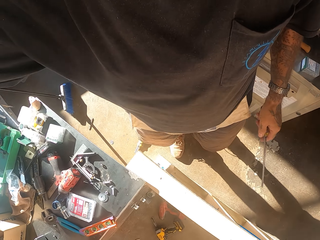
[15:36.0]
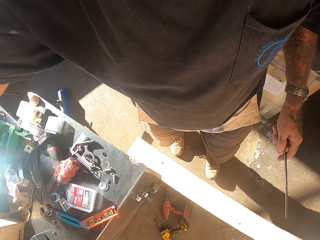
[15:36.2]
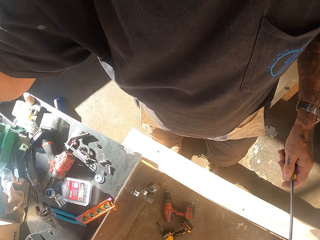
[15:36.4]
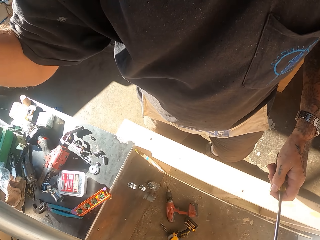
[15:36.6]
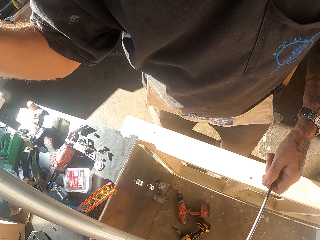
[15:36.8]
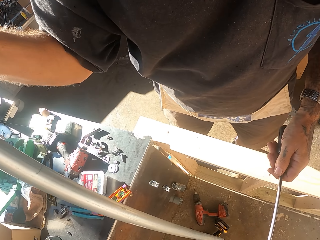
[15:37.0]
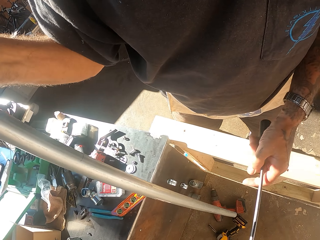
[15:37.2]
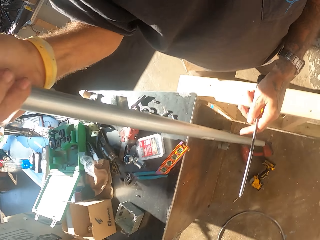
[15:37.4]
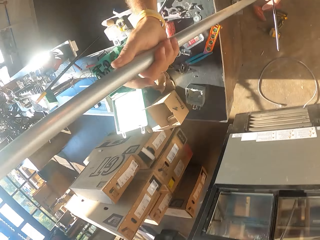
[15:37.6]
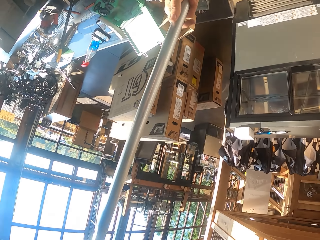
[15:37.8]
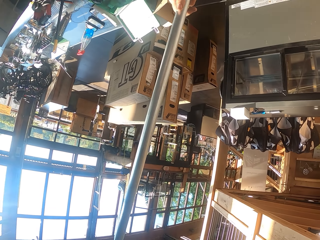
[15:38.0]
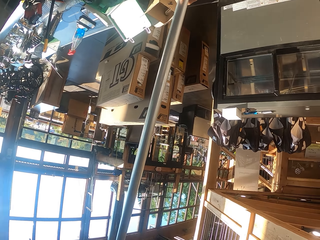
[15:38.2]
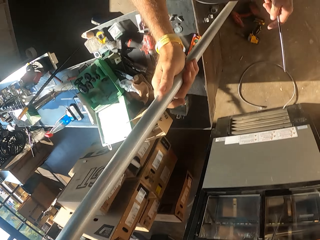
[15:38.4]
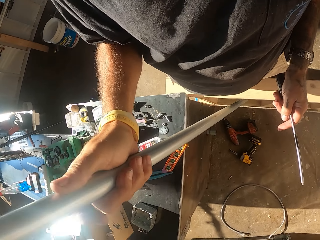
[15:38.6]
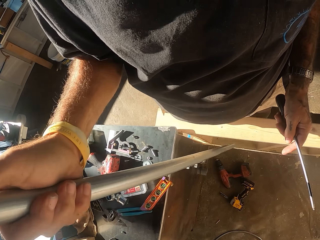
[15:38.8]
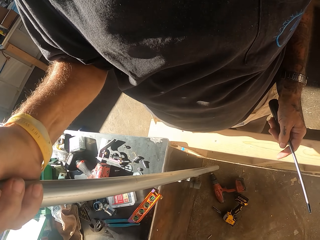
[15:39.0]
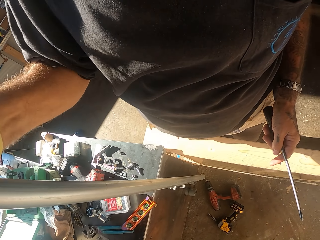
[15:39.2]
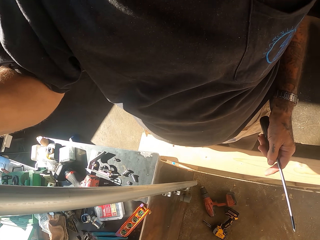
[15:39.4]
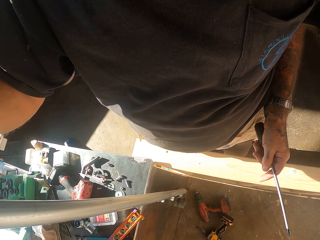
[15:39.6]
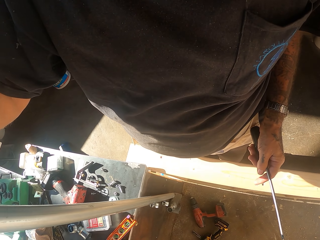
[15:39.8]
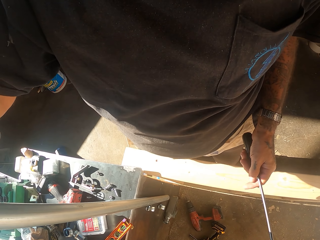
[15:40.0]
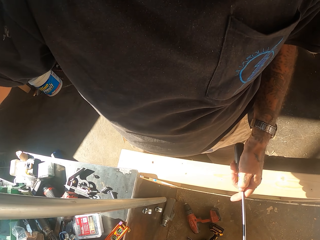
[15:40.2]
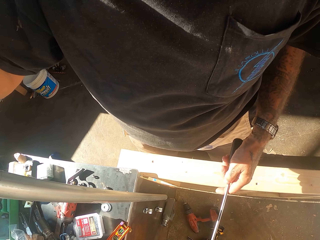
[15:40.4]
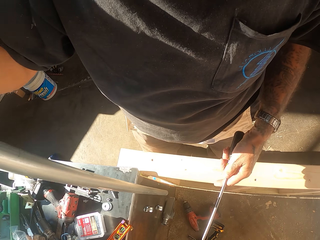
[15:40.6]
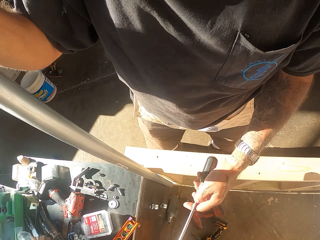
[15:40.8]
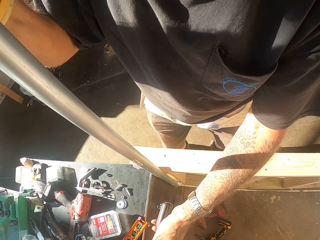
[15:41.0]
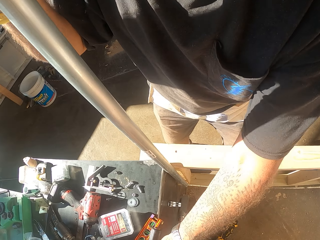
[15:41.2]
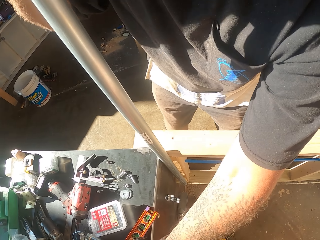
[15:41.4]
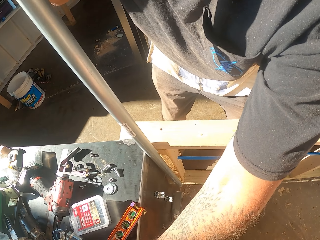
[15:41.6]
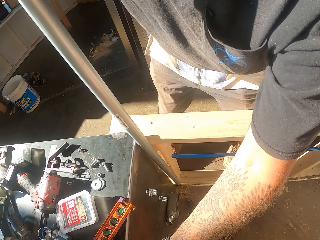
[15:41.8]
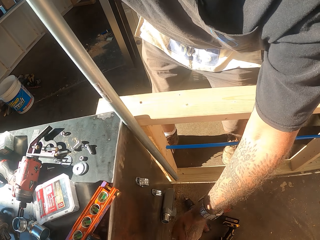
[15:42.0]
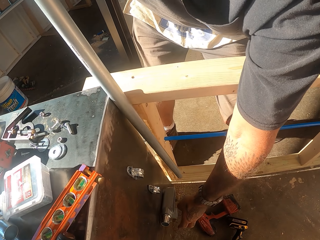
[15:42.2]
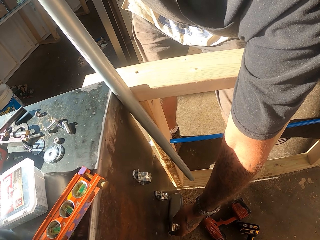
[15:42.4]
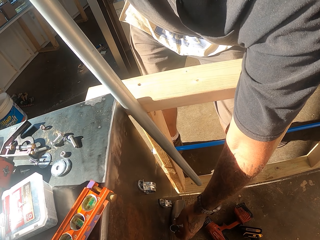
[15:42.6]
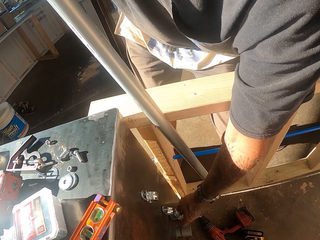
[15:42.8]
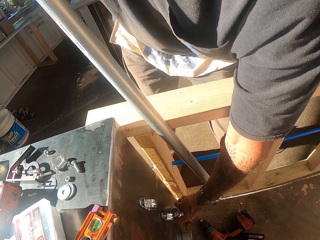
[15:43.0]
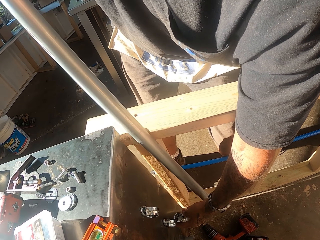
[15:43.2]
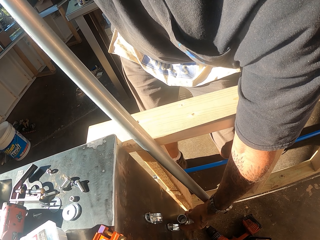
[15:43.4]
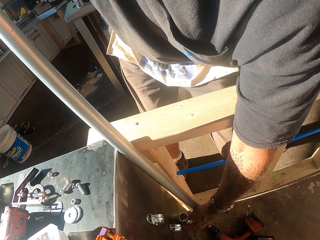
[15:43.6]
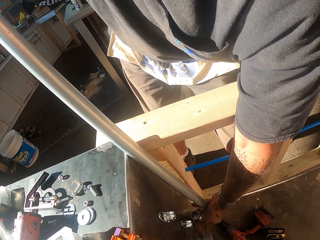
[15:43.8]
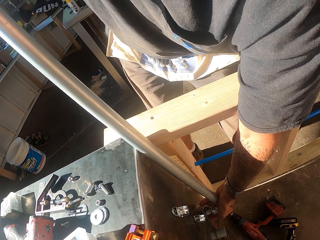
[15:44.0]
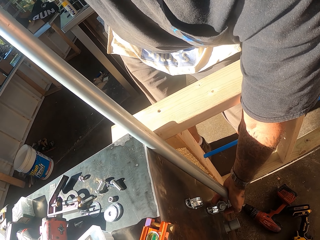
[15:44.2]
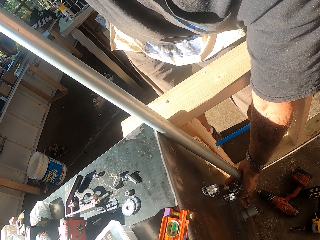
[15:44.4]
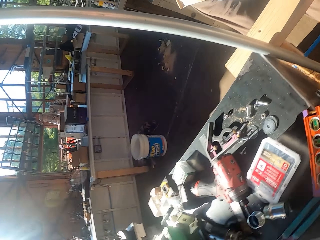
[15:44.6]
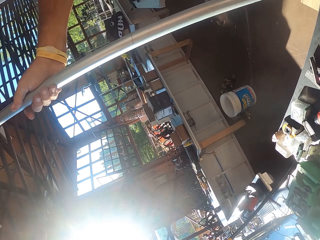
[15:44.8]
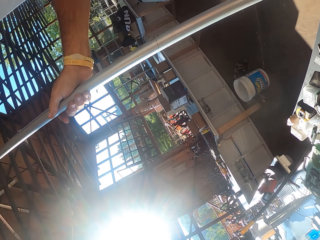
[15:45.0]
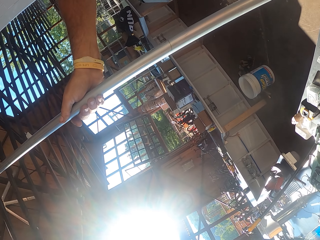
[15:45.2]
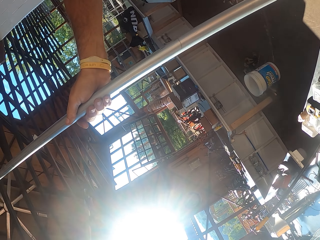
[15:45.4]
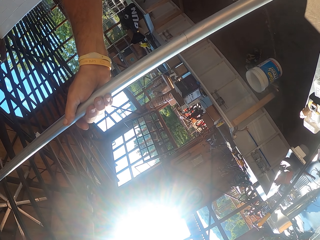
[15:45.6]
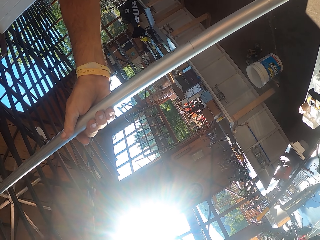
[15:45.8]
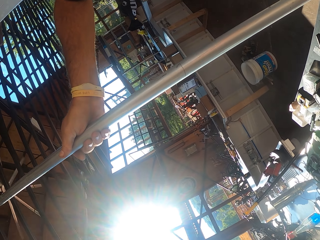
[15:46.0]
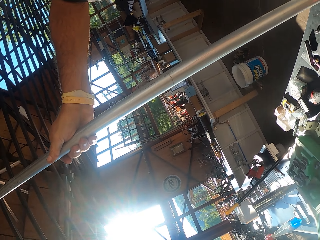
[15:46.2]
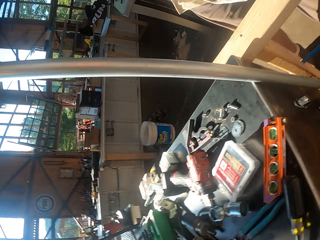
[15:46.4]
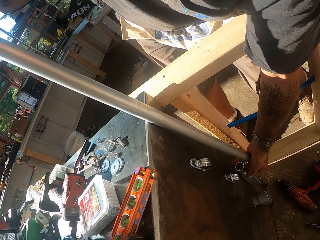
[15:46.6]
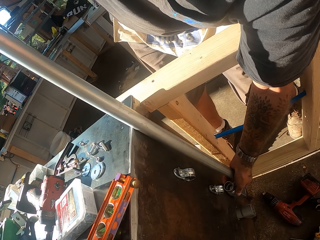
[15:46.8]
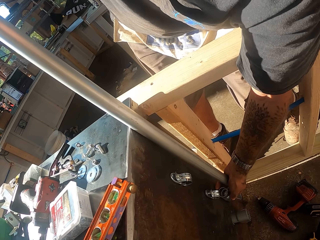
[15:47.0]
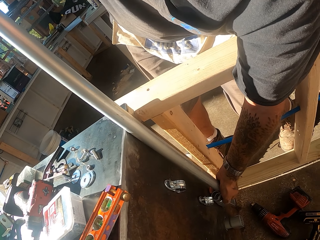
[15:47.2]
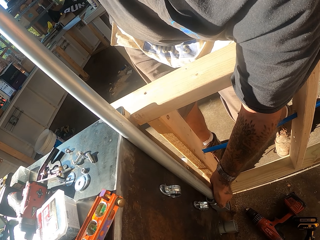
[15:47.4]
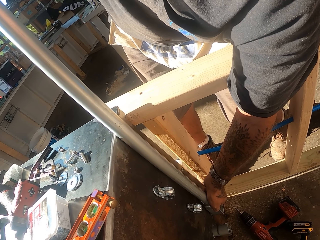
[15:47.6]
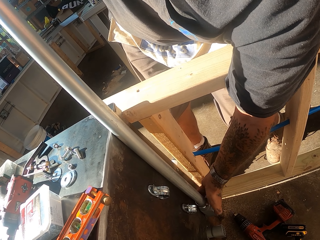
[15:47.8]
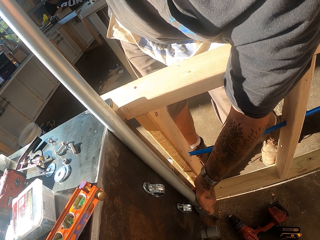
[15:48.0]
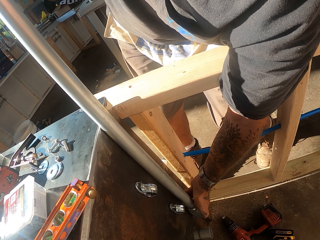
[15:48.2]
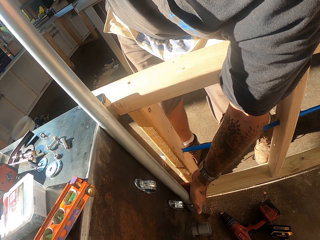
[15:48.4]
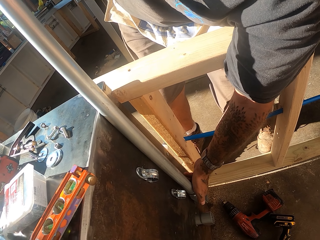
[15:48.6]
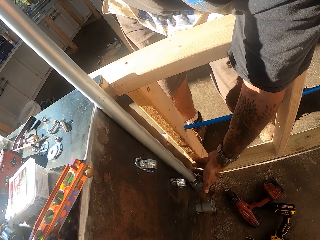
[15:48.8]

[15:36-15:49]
The camera wearer stops. They fix the metal pole. They place the screw driver down. They try to fix the pipe on the table.

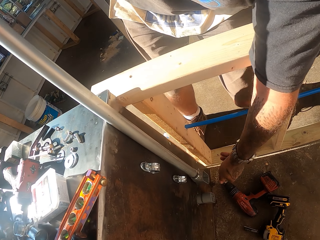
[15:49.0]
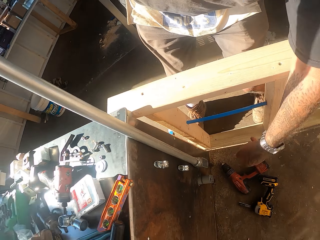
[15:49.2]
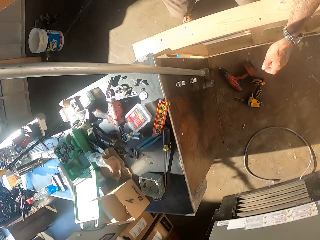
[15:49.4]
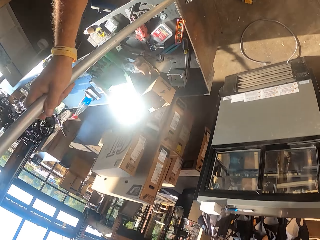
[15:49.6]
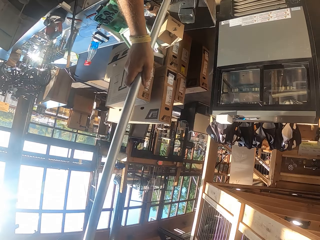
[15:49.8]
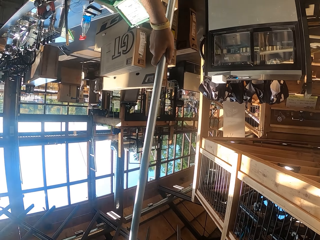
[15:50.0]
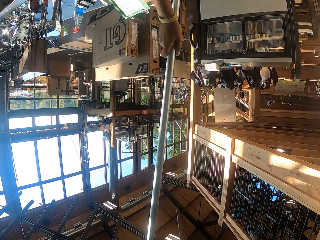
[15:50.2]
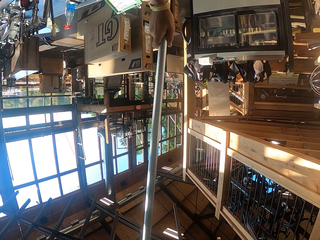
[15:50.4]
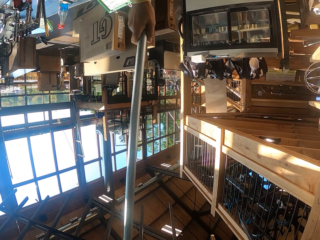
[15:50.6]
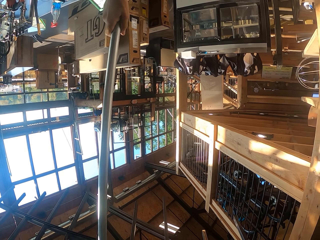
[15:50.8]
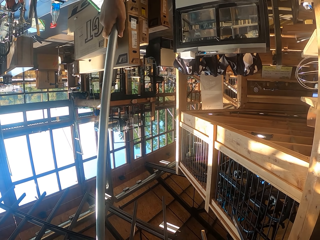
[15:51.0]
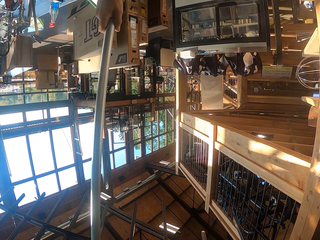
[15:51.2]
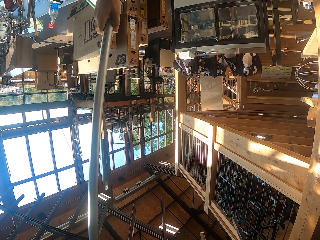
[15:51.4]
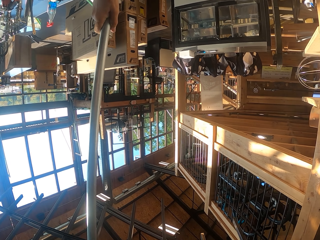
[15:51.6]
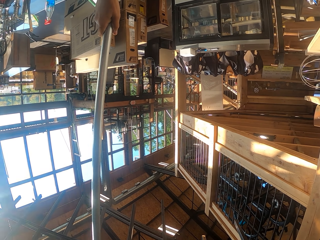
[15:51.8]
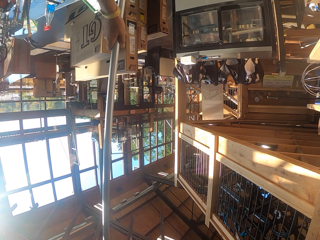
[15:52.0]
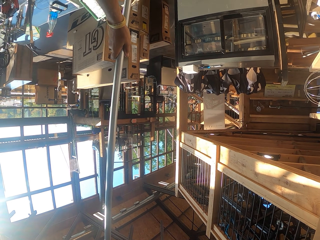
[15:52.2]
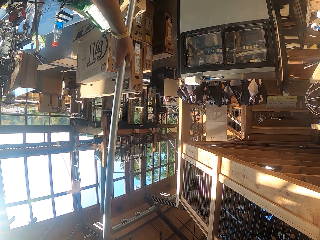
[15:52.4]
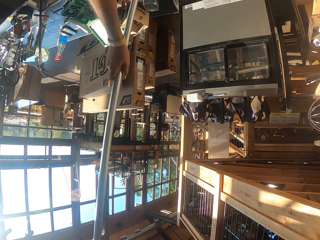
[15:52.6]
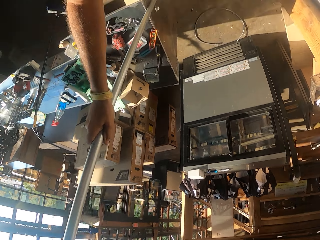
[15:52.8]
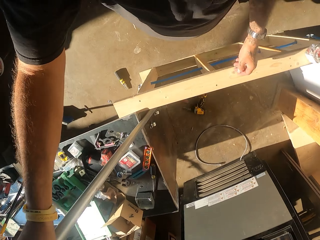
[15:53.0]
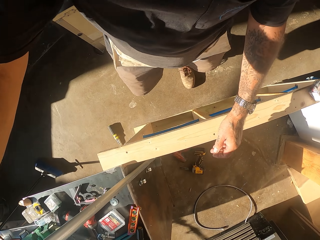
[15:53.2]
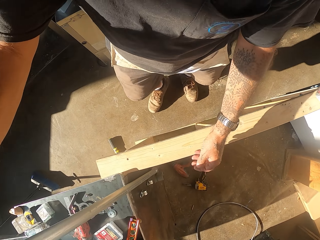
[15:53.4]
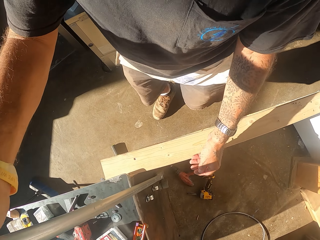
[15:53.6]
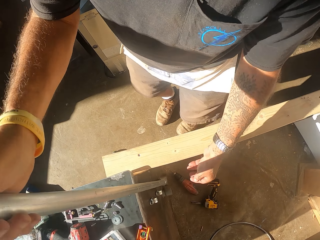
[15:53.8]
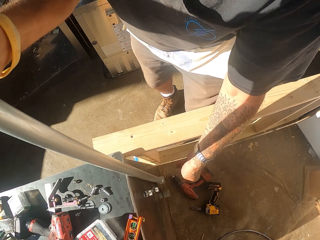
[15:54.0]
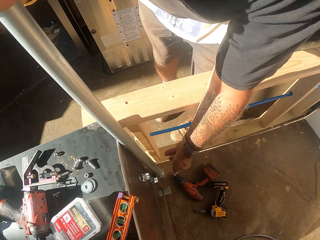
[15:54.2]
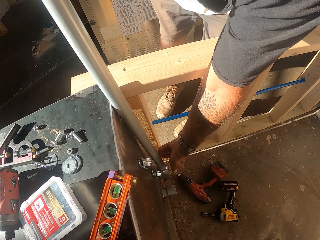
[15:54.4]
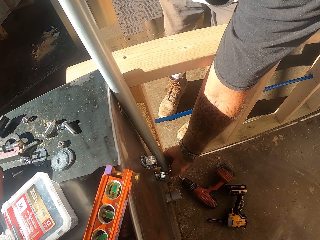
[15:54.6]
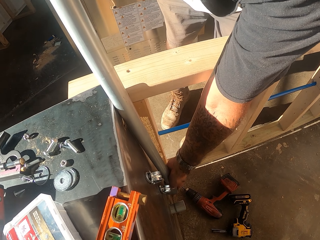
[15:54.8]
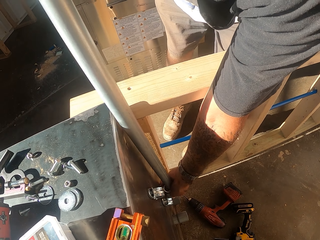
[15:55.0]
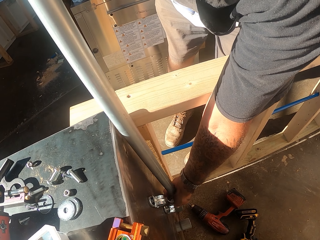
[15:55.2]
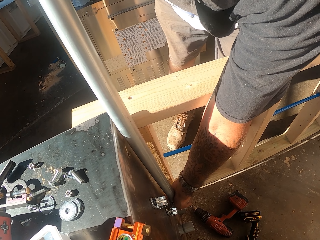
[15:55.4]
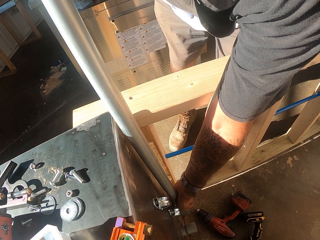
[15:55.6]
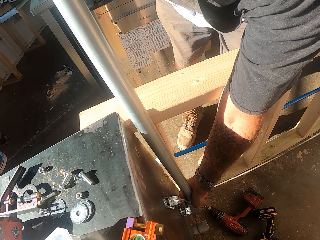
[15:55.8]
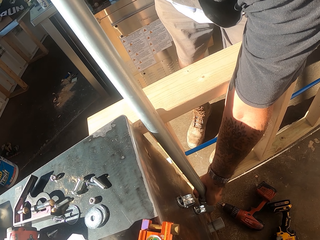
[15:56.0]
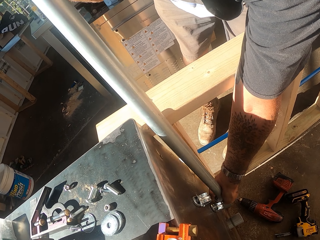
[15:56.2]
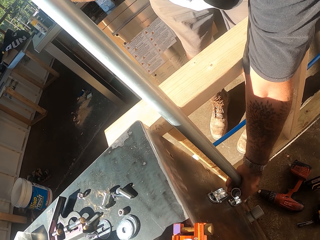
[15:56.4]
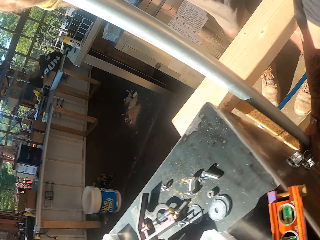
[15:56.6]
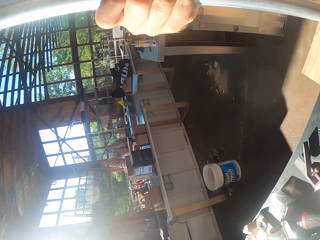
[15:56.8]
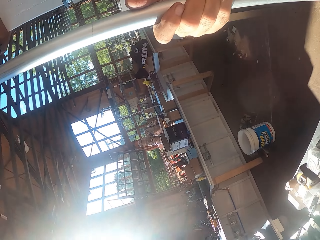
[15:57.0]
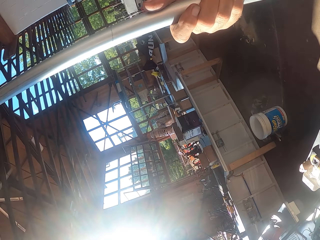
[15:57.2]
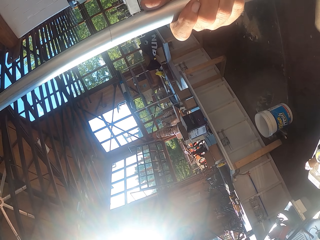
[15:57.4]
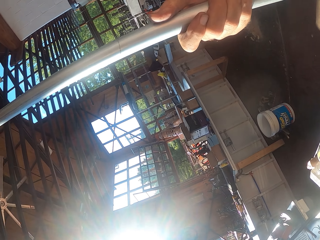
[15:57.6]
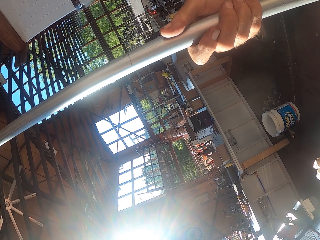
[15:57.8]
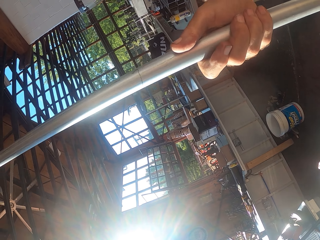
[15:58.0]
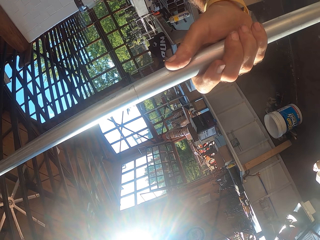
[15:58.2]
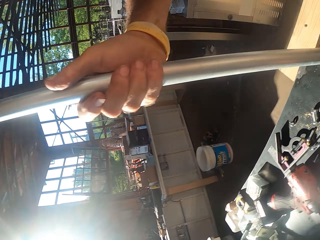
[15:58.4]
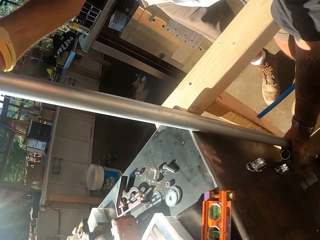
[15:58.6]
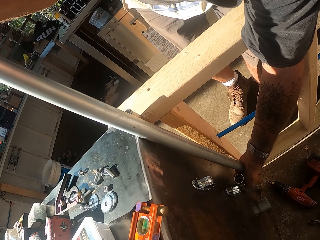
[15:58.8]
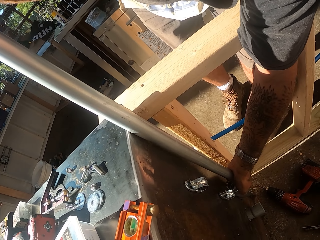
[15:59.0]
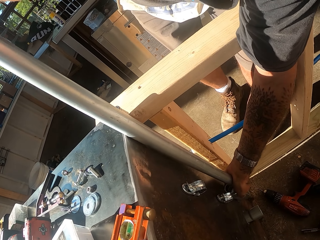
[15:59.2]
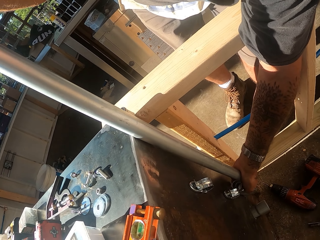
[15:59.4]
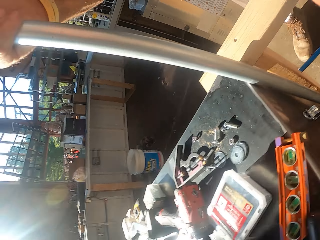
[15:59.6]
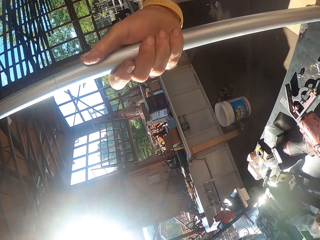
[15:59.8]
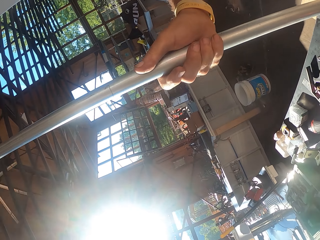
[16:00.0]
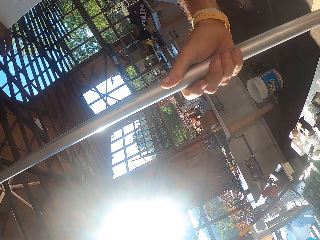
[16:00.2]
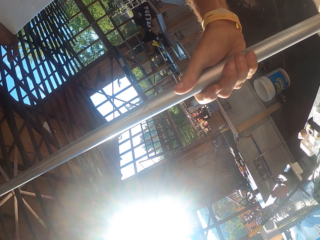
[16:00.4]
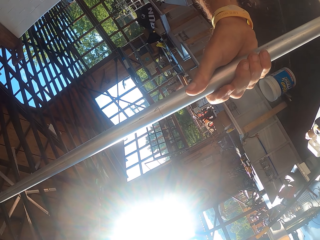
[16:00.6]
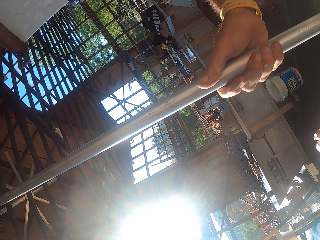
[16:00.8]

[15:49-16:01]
The camera wearer holds the pipe.
